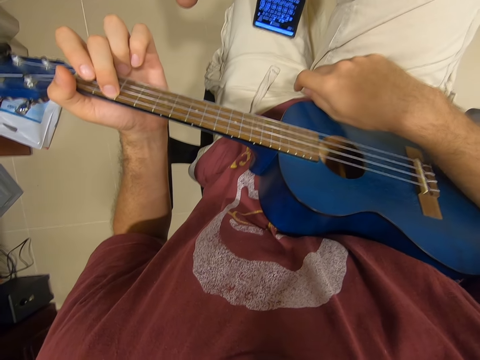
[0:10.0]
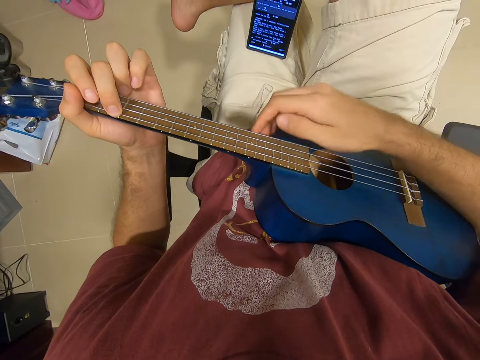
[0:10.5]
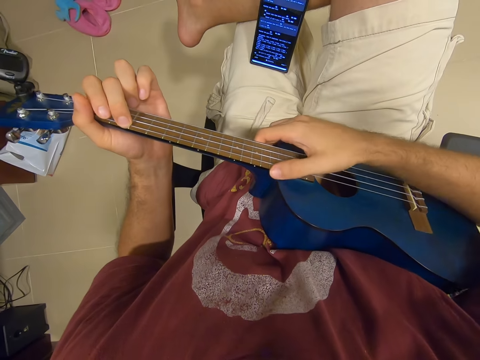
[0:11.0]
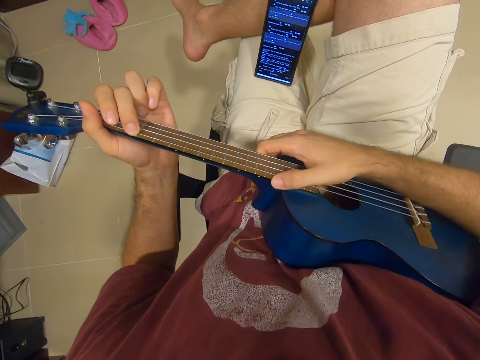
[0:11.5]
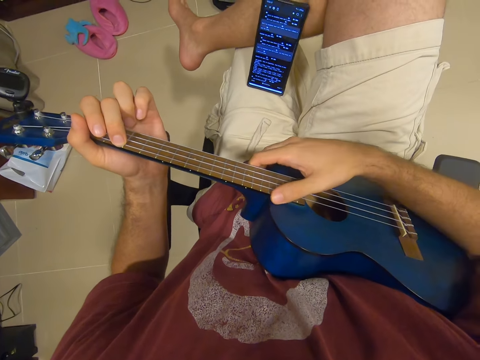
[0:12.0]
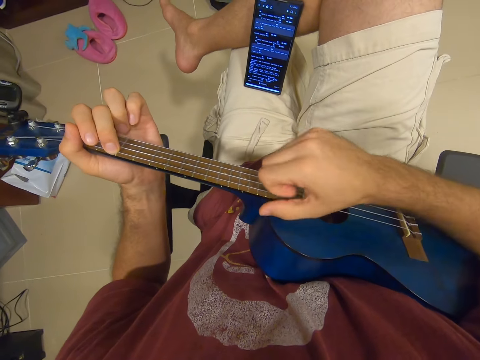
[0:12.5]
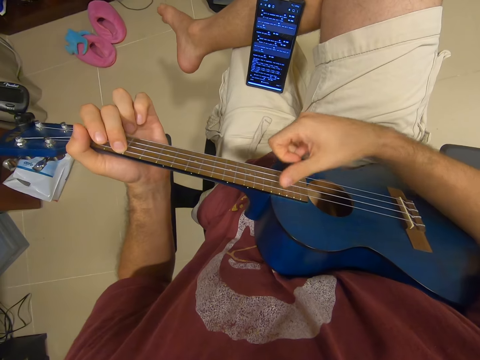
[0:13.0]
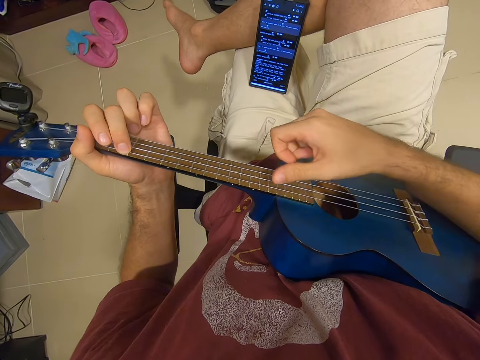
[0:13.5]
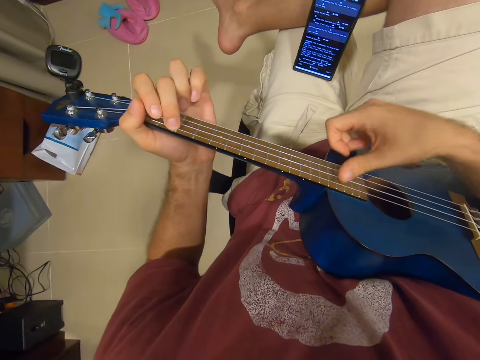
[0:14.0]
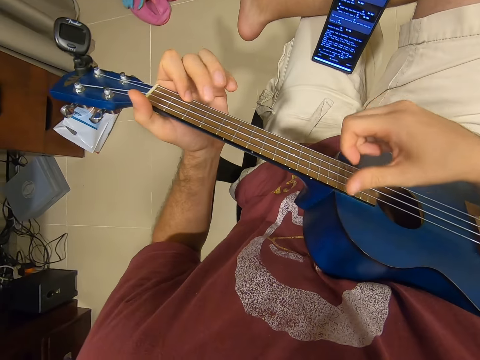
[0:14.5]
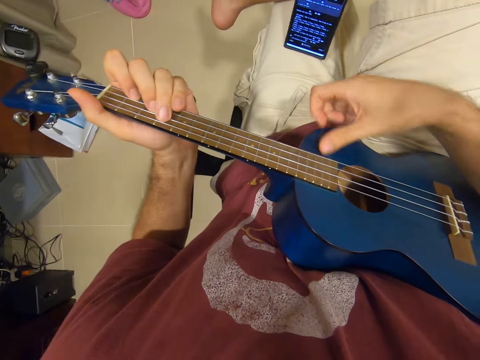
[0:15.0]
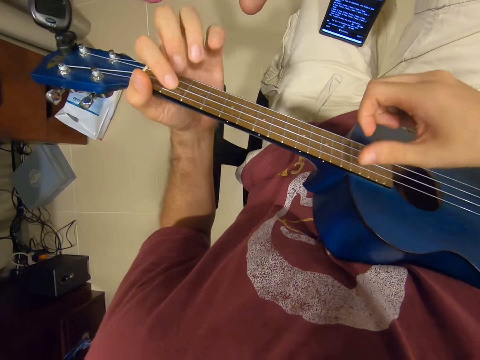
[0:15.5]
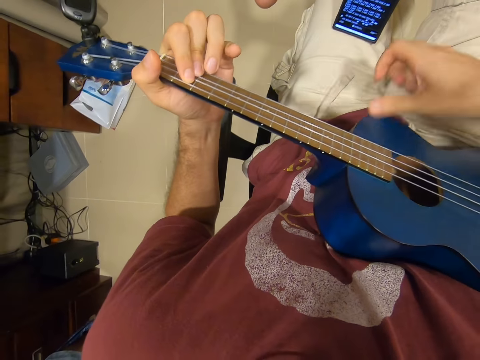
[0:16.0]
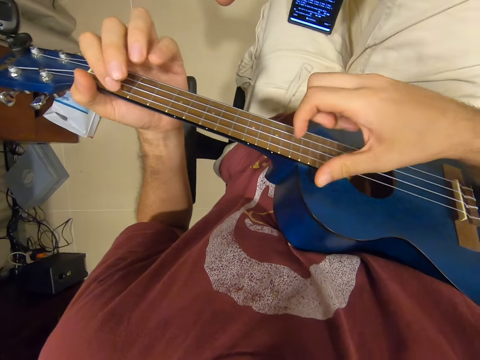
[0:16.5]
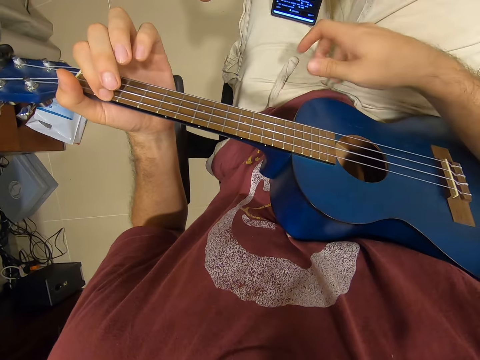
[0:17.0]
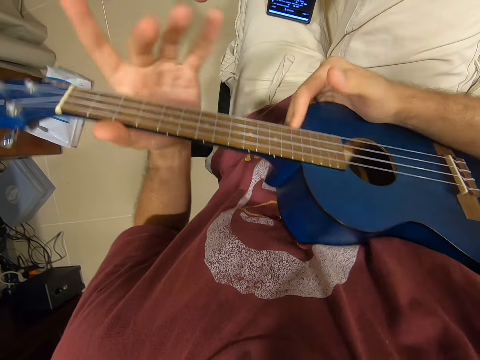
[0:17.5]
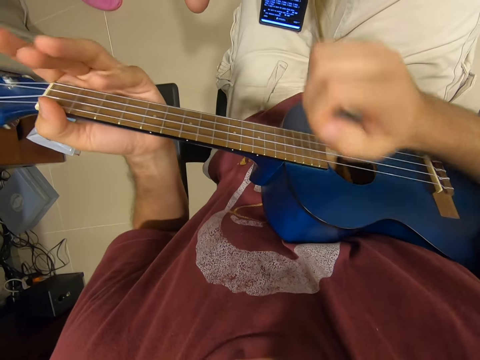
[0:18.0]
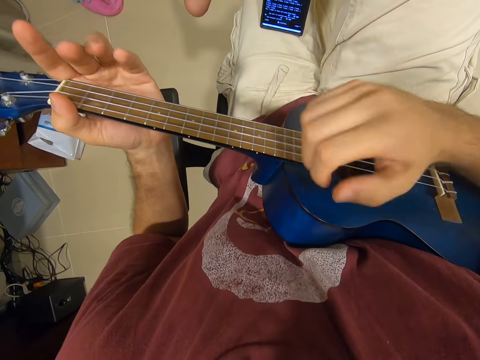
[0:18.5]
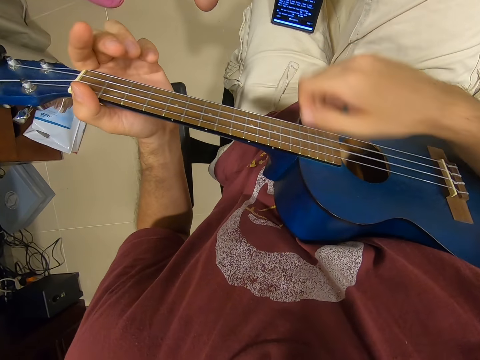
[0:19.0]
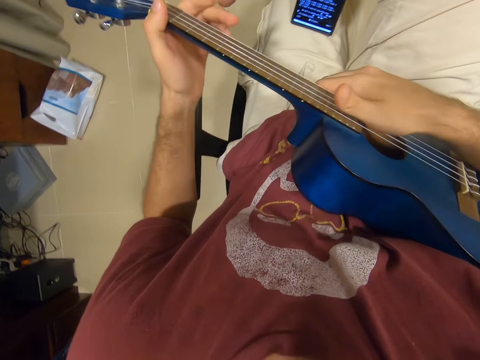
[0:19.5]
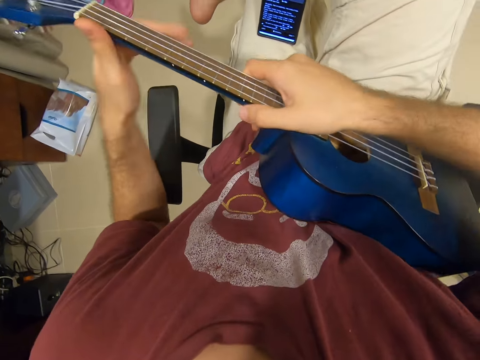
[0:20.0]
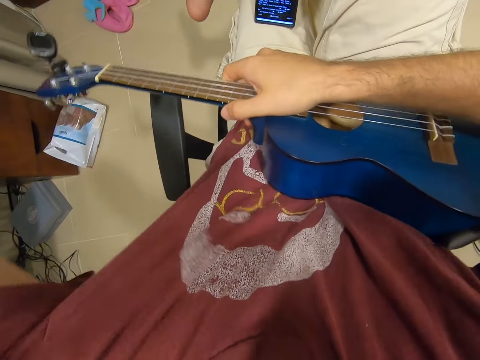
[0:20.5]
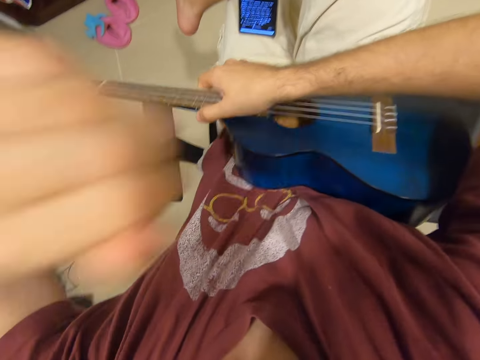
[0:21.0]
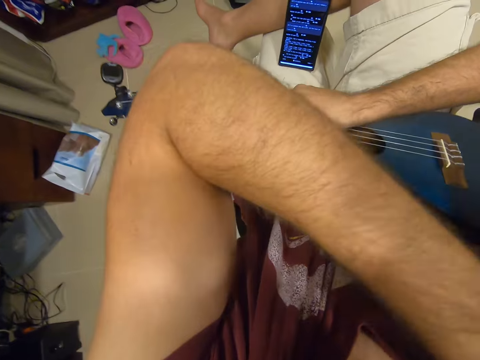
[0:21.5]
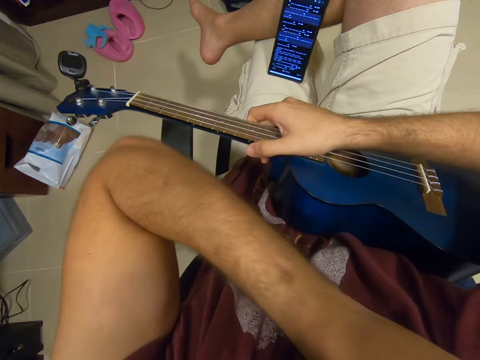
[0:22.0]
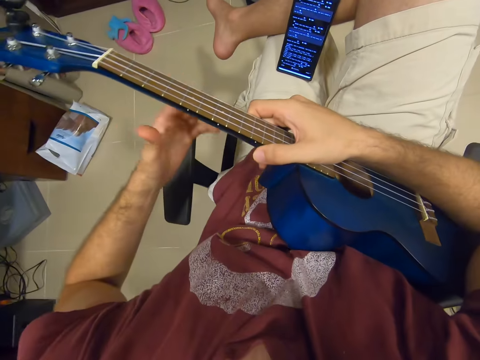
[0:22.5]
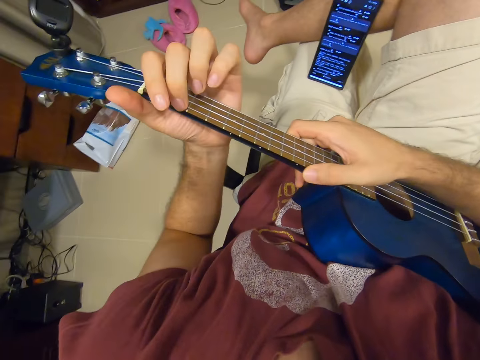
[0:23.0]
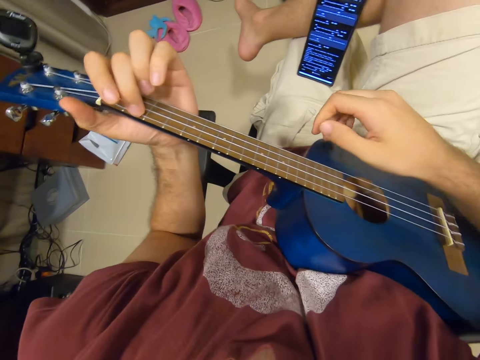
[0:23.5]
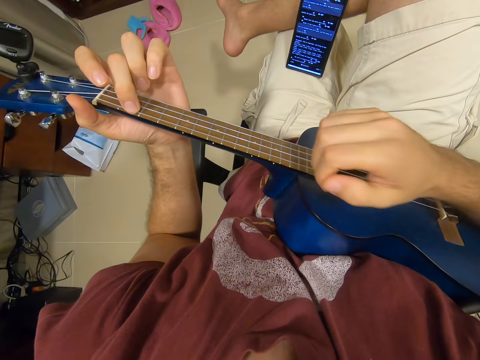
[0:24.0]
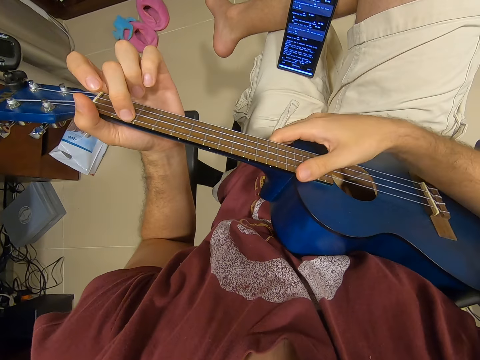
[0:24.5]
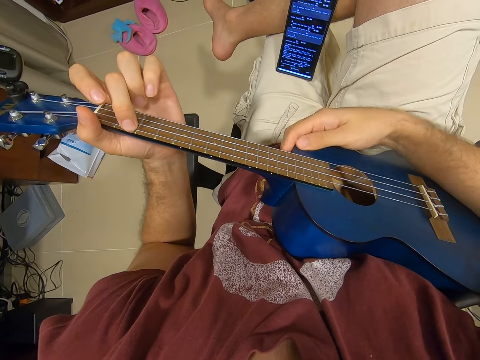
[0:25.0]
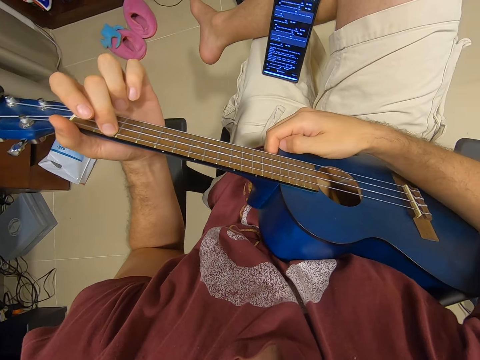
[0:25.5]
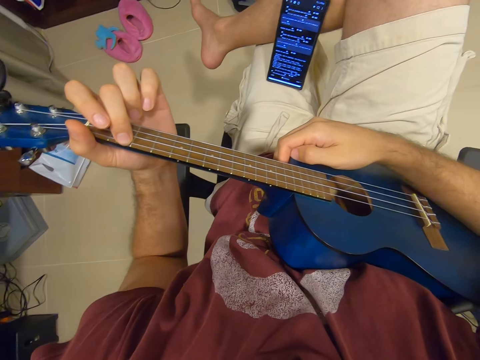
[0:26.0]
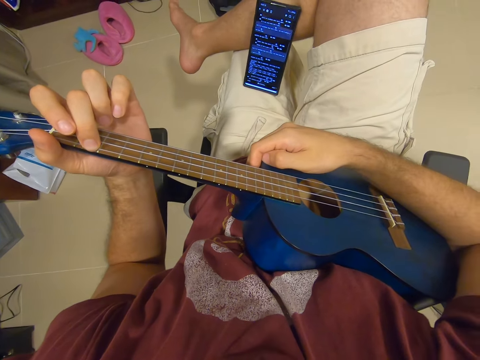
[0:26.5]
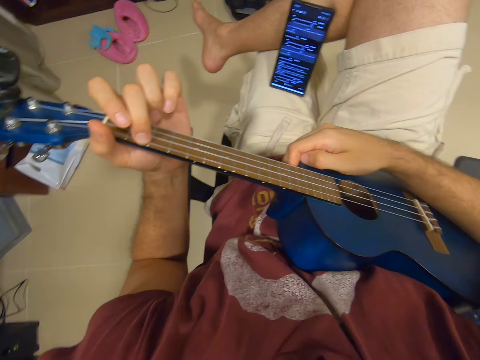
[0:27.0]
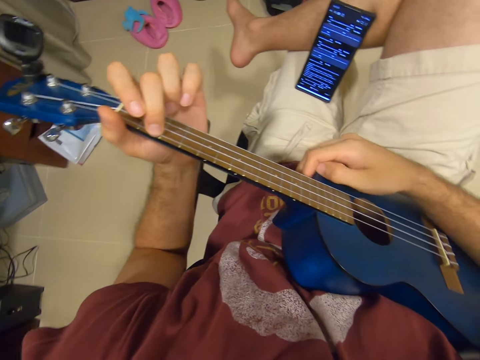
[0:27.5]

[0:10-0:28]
The camera wearer adjusts the guitar on his waist. He refers to the phone. He plays the guitar. He adjusts the guitar on his waist. He plays the guitar. He adjusts the guitar on his waist. He raises his left hand. He plays the guitar with both hands. He holds the guitar with his left hand and removes his right hand from the guitar. He refers to the phone.

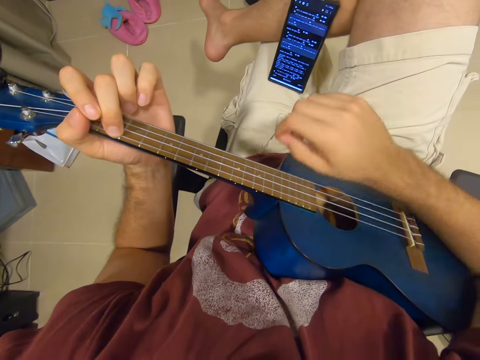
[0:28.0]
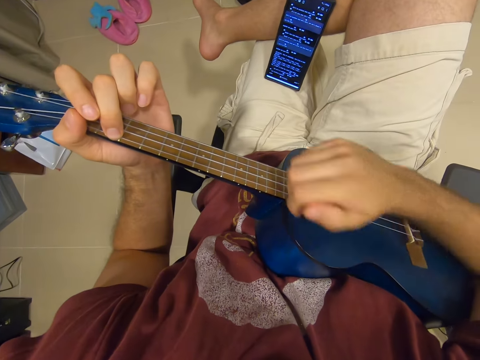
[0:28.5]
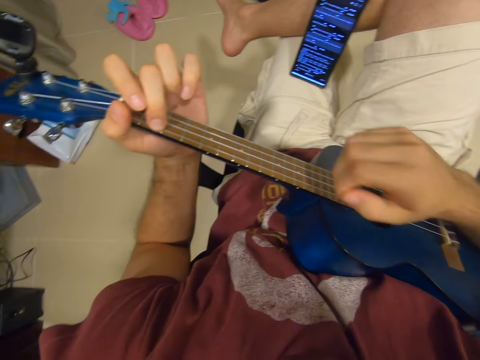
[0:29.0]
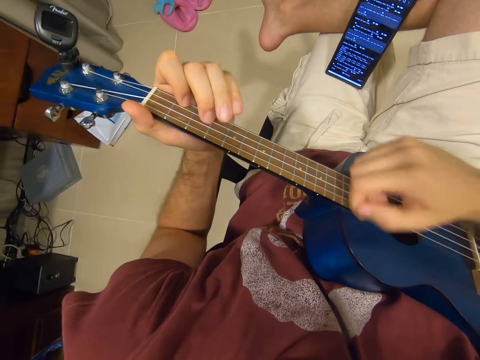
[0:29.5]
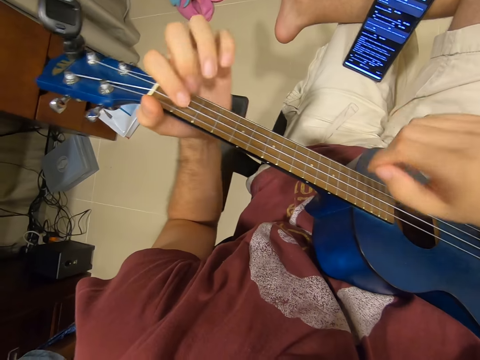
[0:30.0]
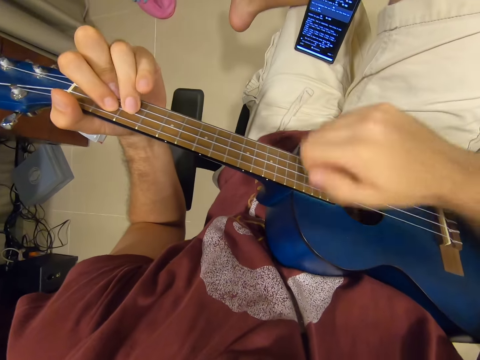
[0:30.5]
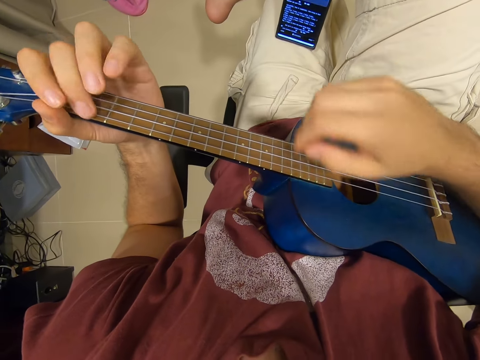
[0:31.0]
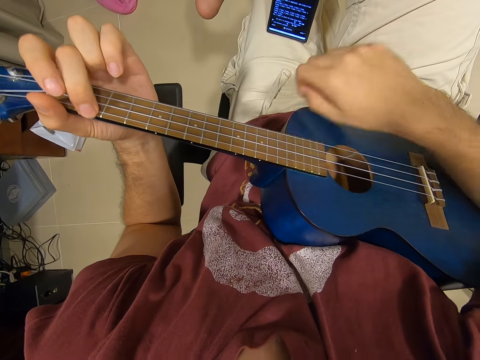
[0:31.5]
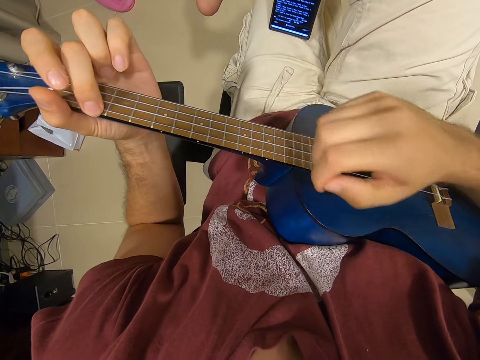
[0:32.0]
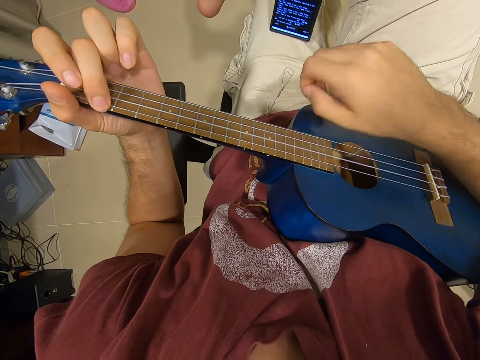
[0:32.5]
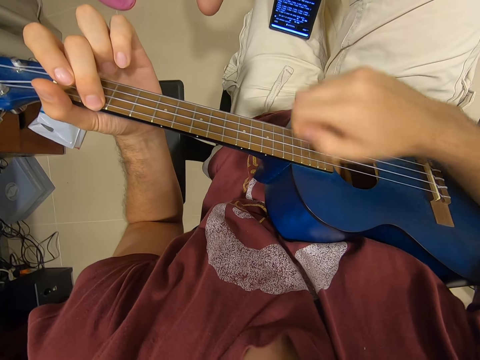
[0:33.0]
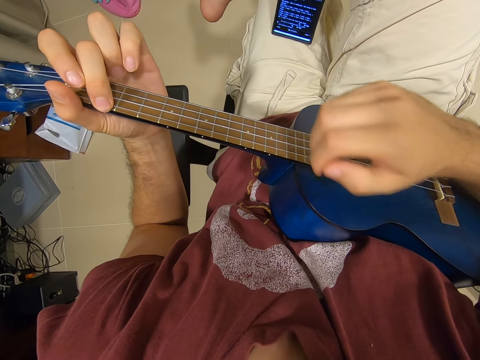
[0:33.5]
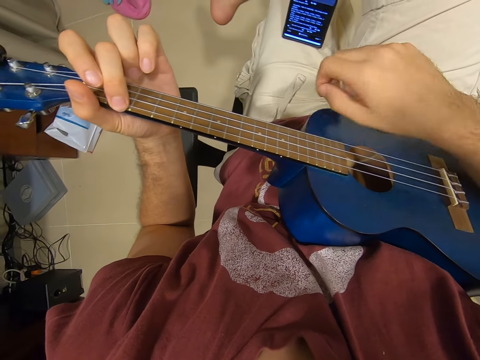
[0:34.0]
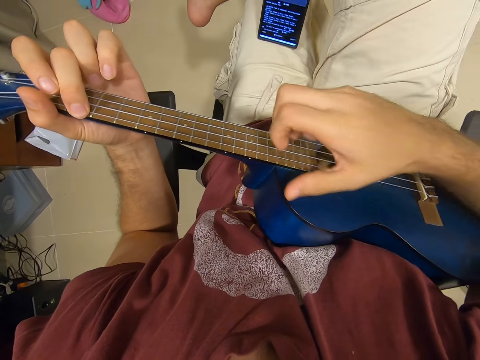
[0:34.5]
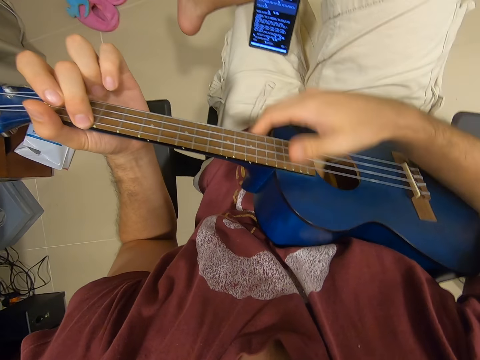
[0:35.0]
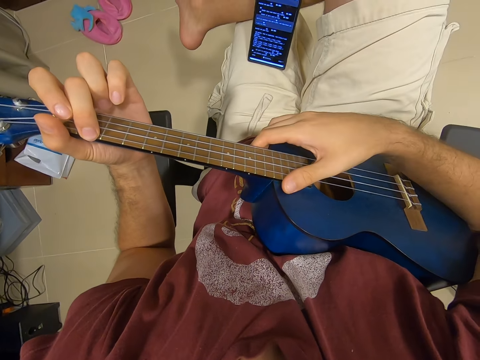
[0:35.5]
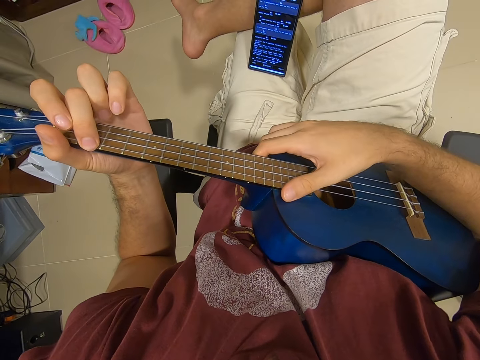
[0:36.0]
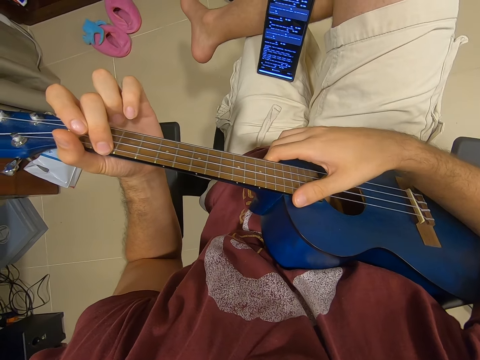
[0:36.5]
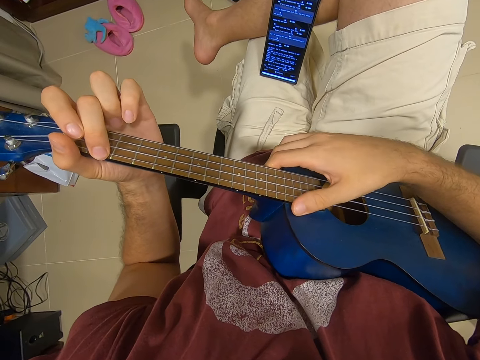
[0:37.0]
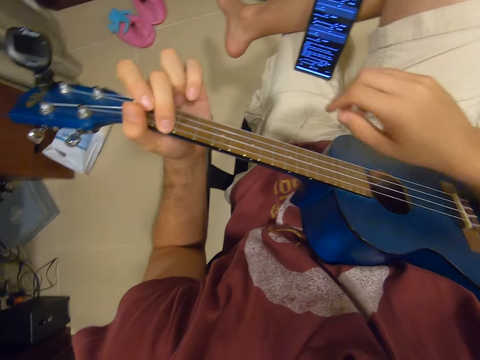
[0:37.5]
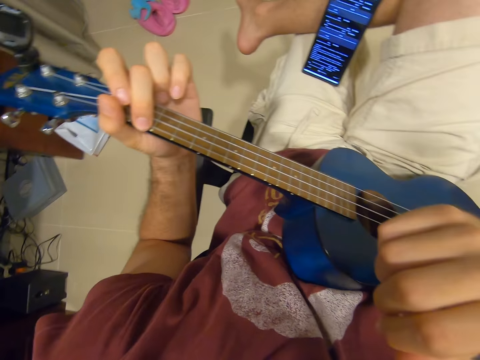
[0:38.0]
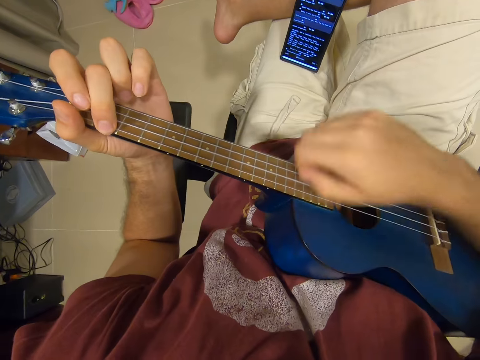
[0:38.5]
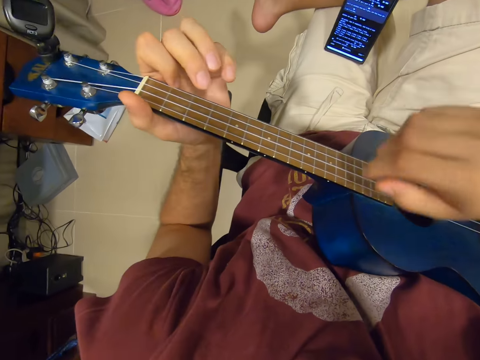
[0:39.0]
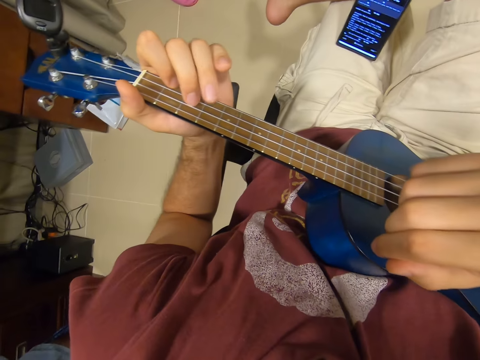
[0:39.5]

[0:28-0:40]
The camera wearer plays the guitar. He holds the guitar with his right hand. He refers to the phone. He lifts his right hand. He plays the guitar.
